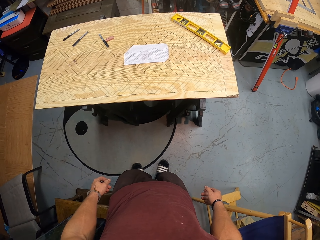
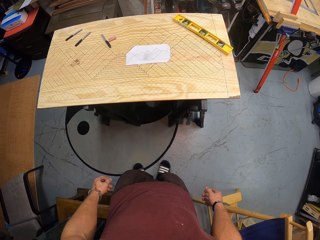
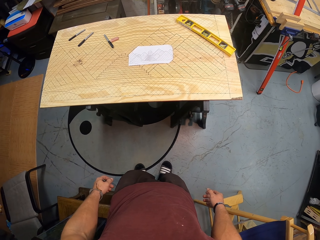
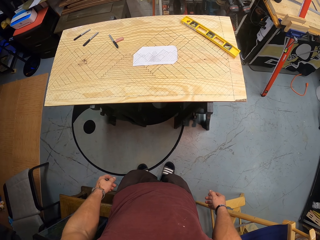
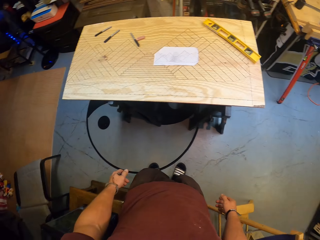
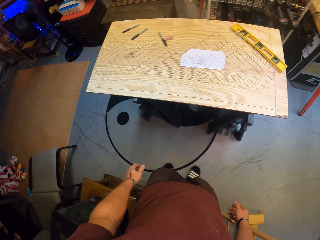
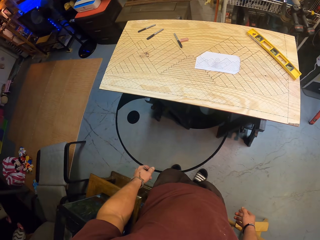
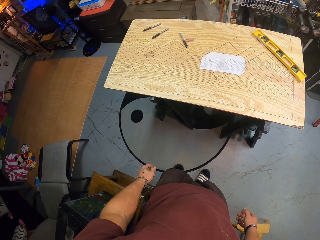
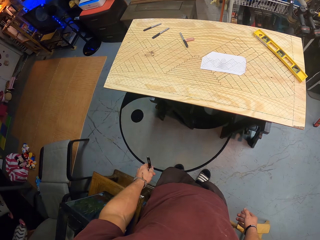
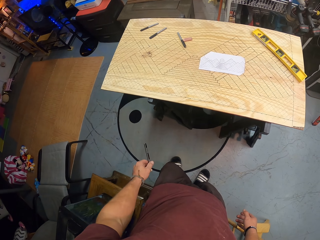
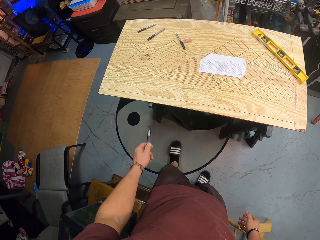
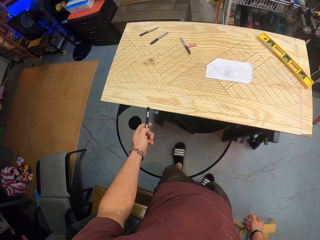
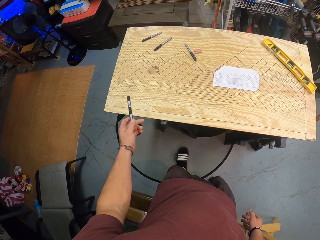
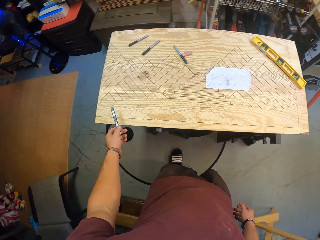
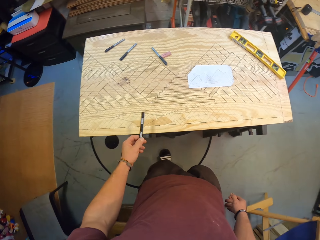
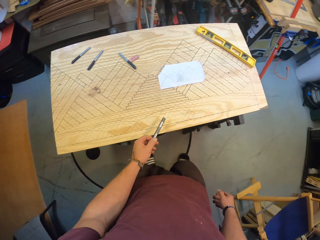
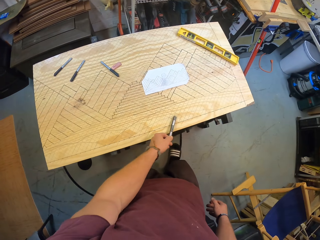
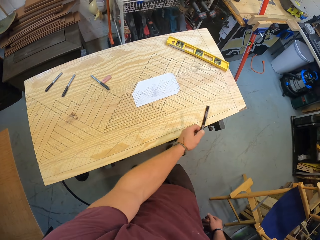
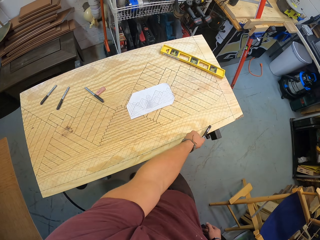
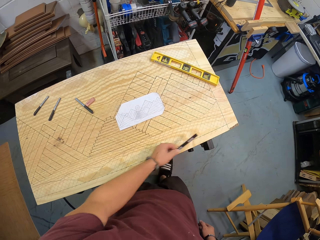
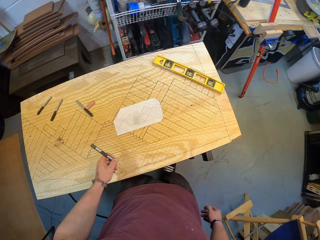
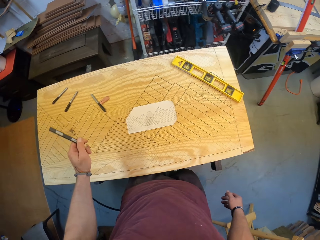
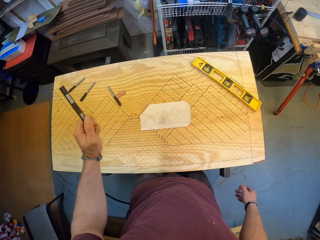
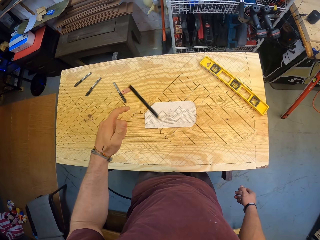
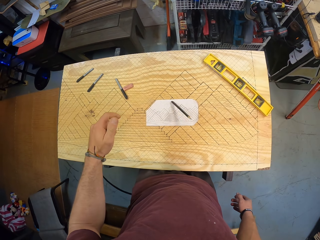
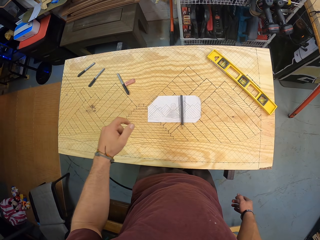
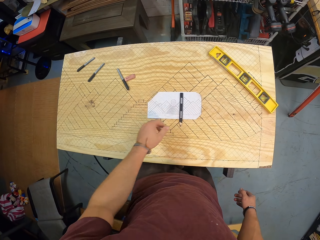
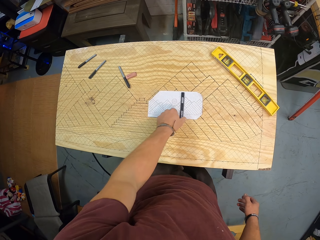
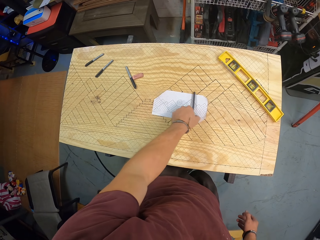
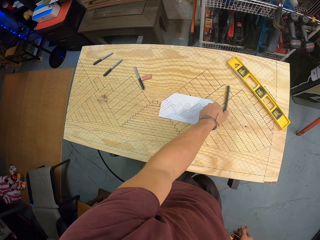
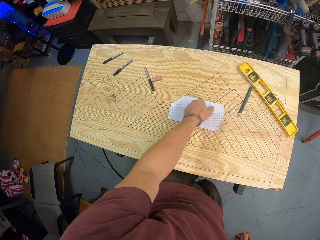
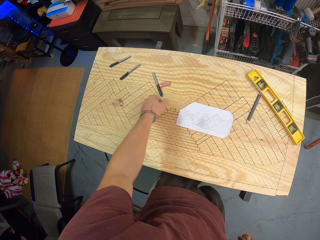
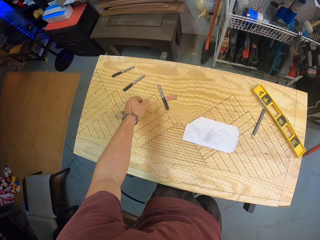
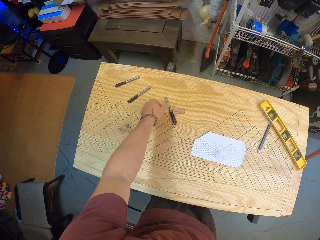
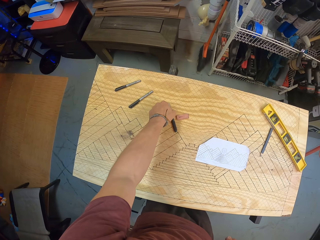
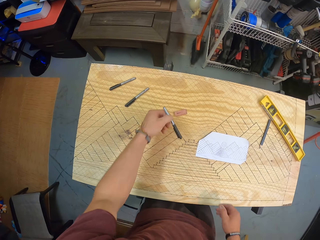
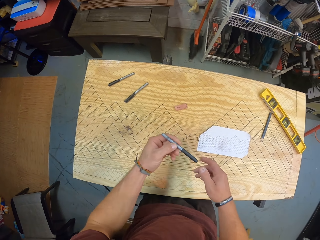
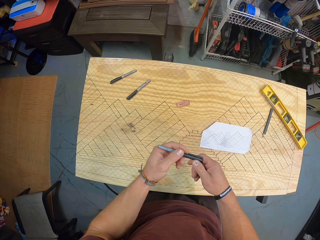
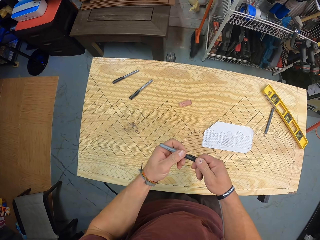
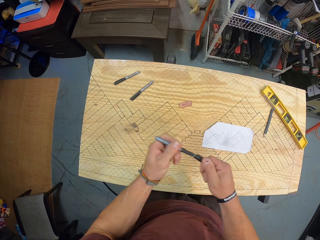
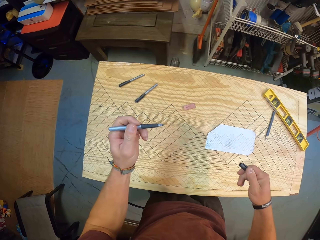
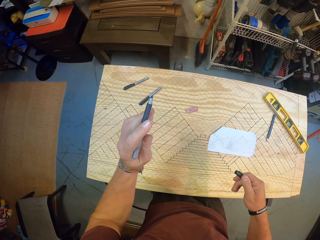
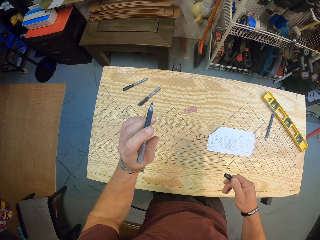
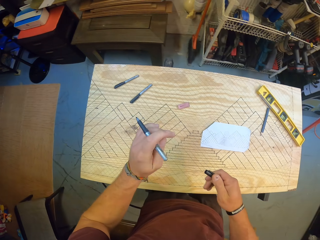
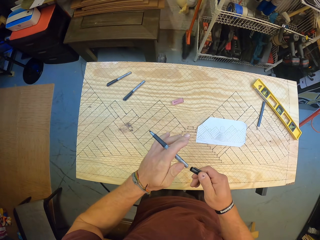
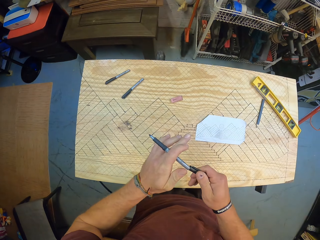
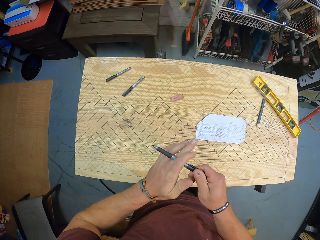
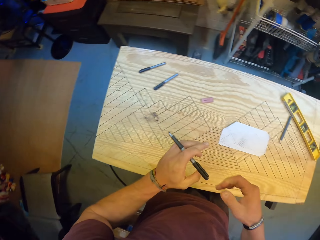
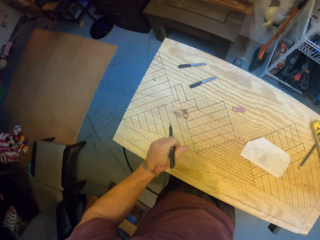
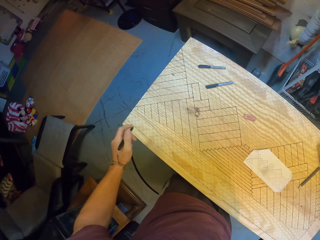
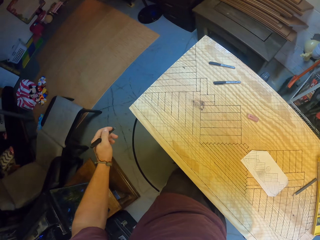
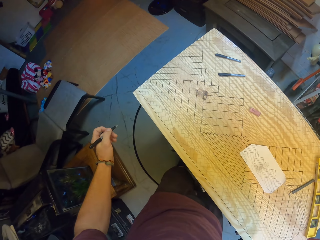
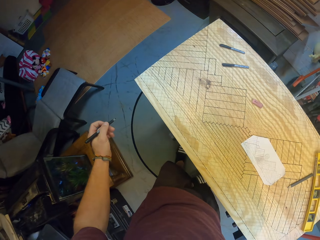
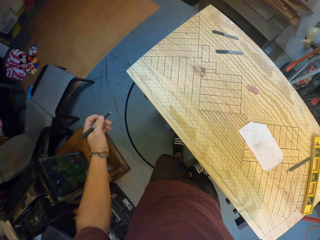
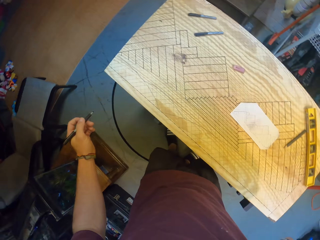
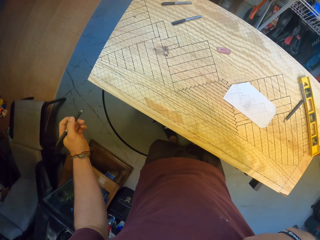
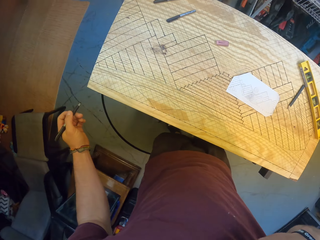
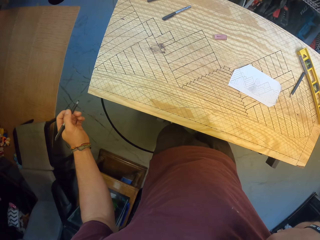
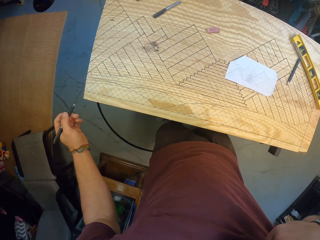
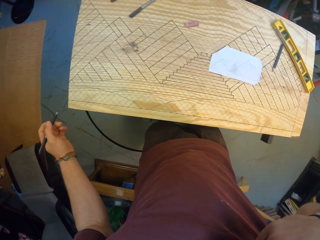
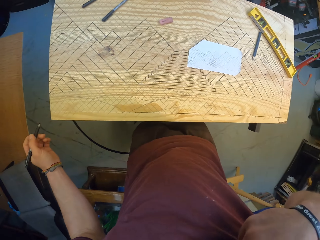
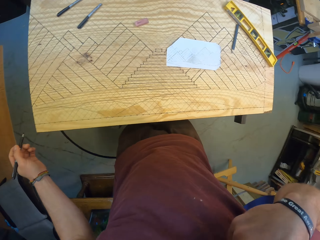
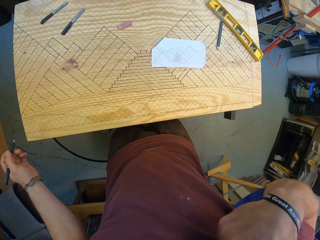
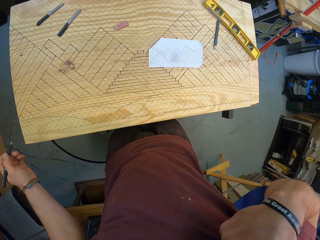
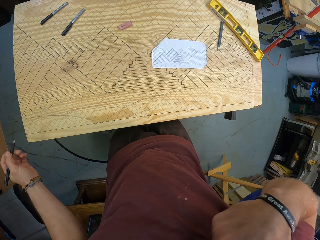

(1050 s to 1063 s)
The camera wearer looks on the board. He taps the wood with the pencil in his left hand. He moves forward. He moves the pen over the board. He throws the pen towards the wood with his left hand. He drops the pen on the board. He adjusts the pencil on the wood with his left hand. He moves the pen aside. He picks up a marker from the wood with his left hand. He opens the marker with both hands. He puts the marker cap at the back of the marker with both hands.

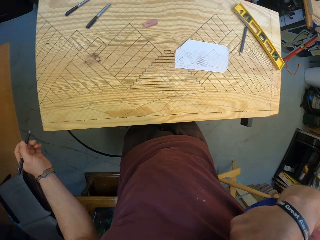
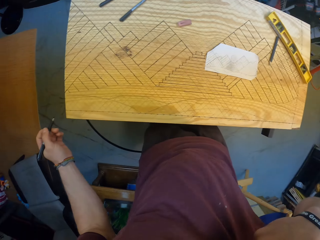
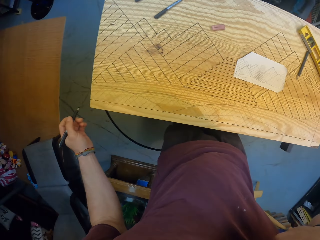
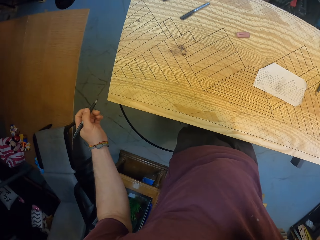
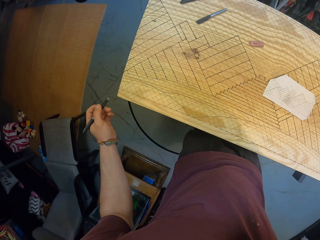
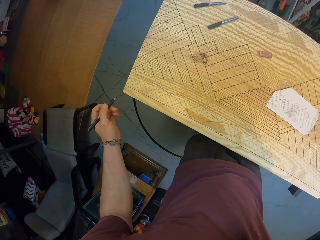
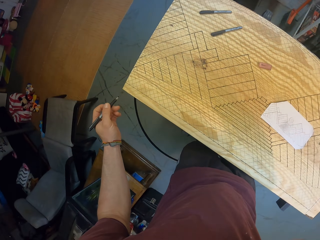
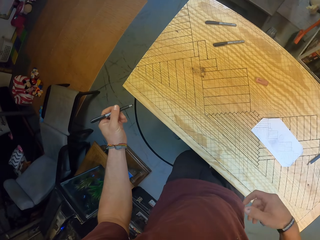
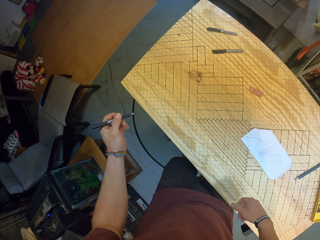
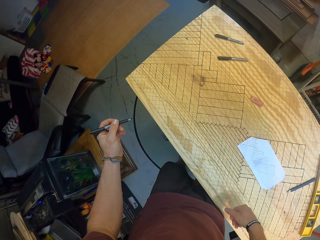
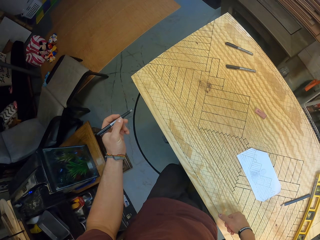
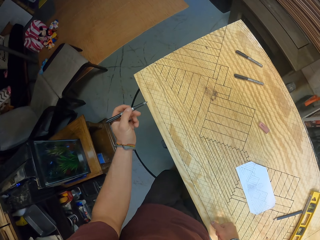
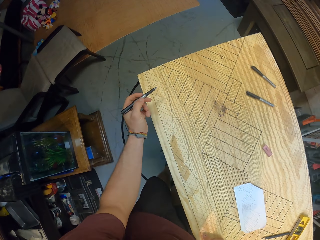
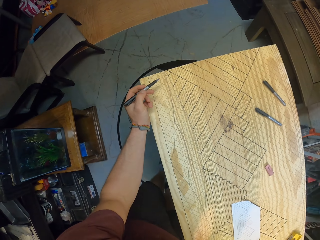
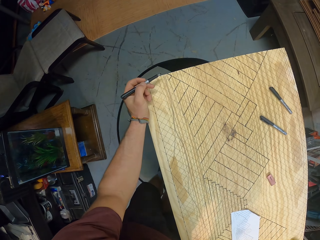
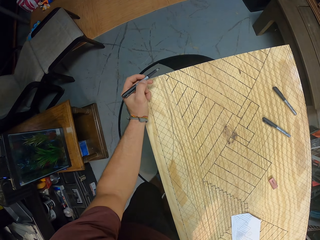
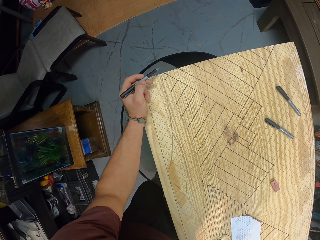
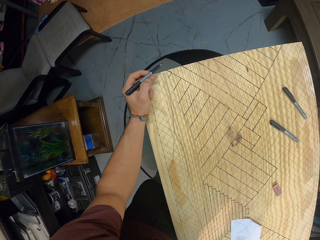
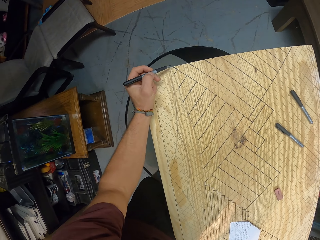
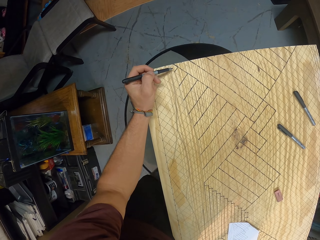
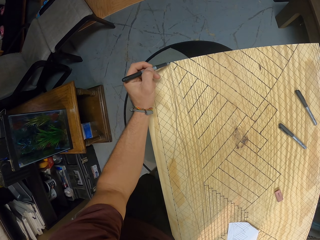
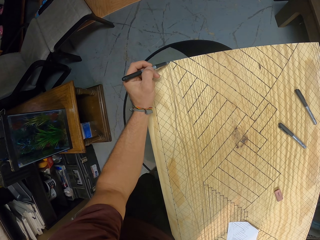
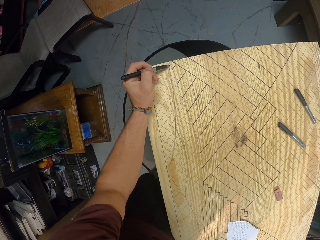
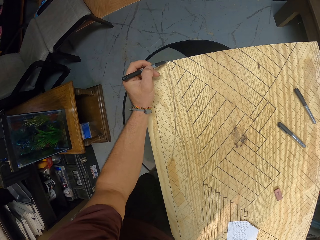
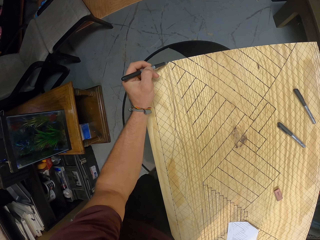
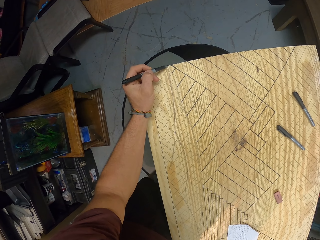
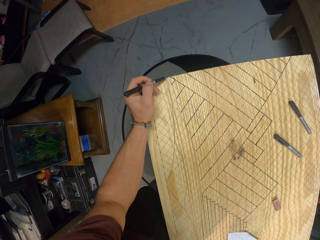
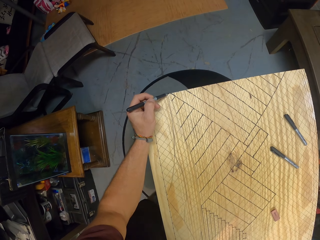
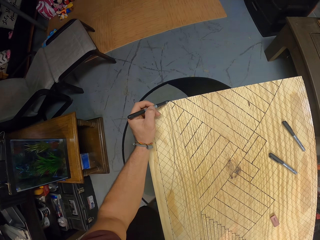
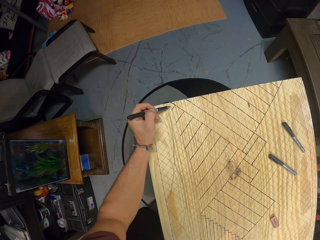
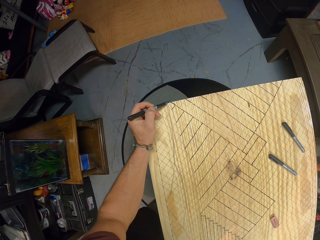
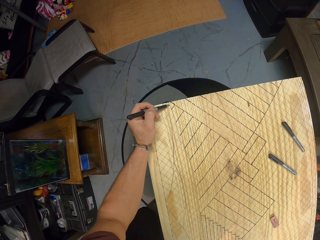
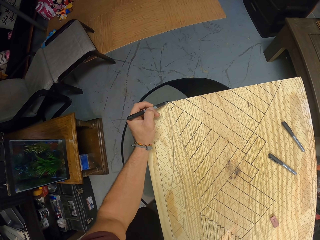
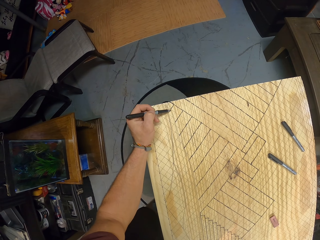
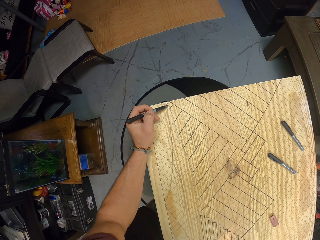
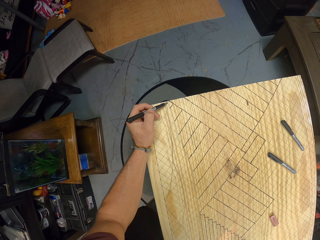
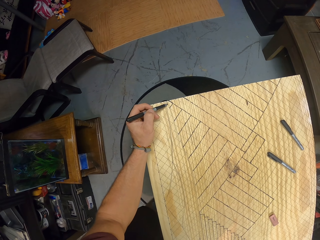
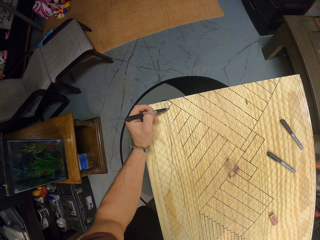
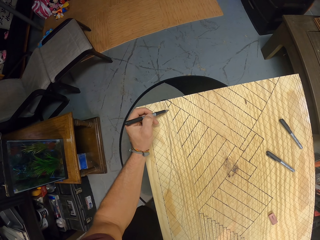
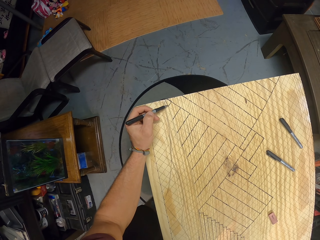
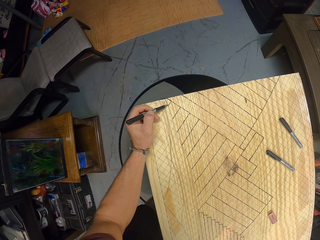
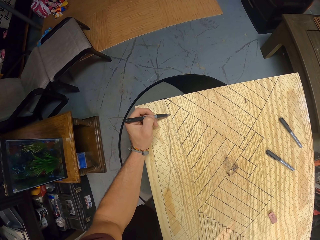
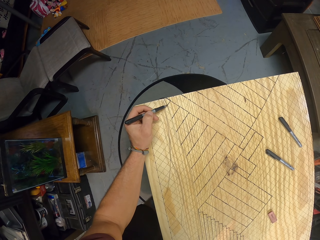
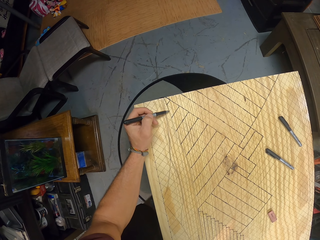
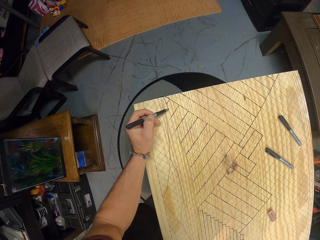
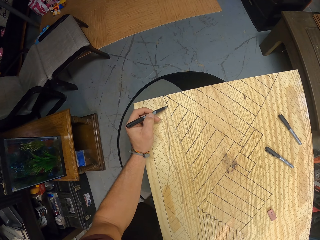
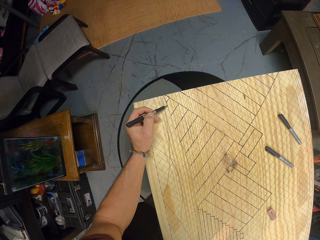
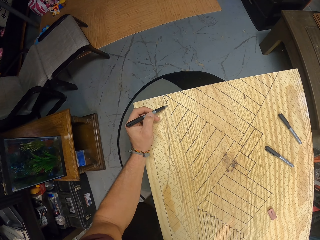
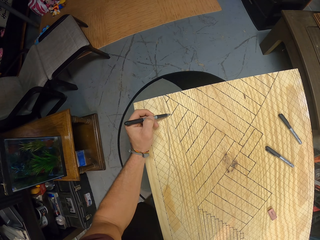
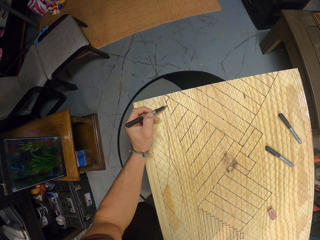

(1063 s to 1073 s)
The camera wearer scratches on the face. He looks on the board. He draws the design on the wood with the marker in his left hand.
